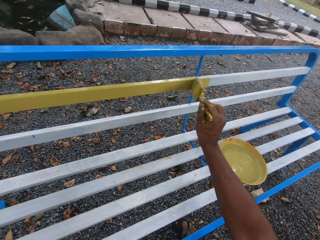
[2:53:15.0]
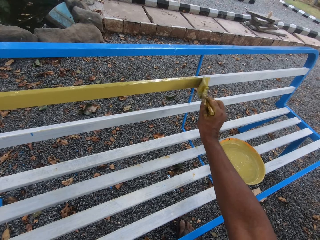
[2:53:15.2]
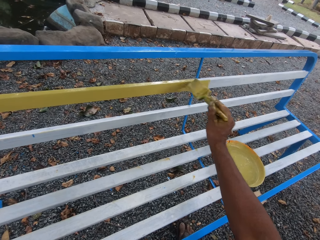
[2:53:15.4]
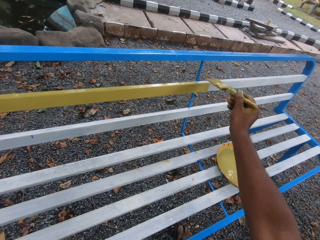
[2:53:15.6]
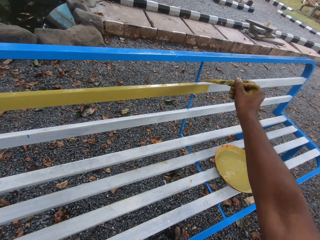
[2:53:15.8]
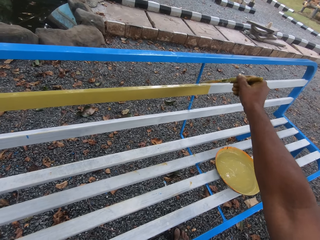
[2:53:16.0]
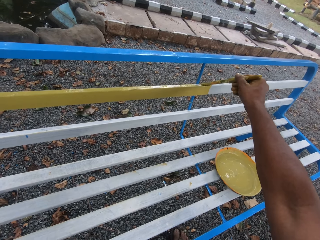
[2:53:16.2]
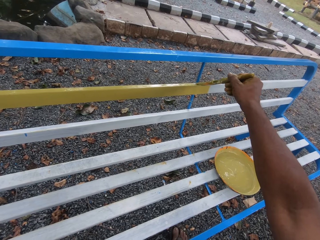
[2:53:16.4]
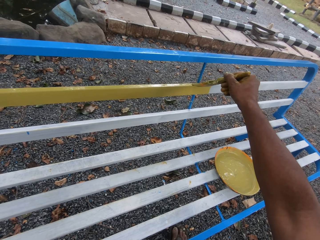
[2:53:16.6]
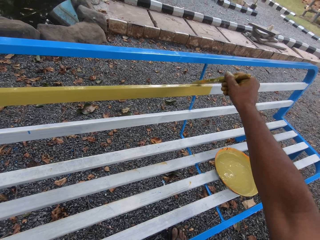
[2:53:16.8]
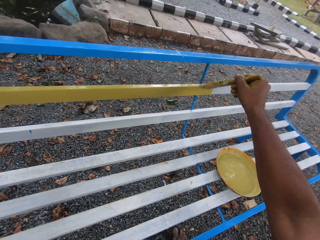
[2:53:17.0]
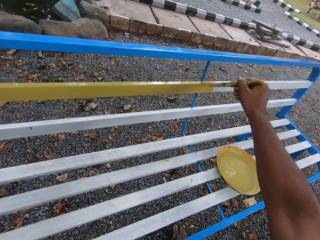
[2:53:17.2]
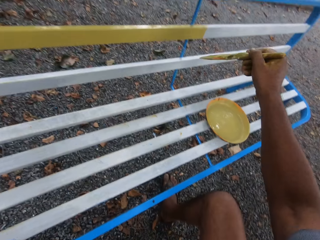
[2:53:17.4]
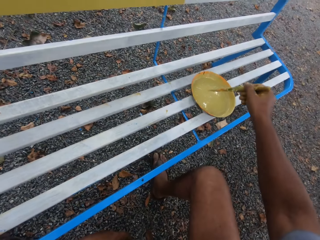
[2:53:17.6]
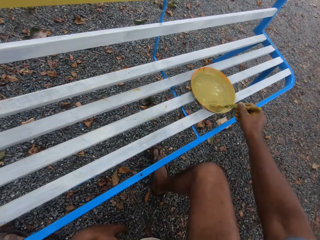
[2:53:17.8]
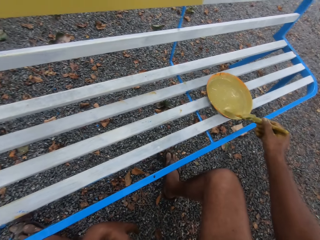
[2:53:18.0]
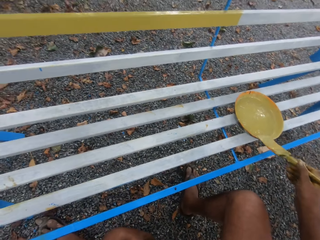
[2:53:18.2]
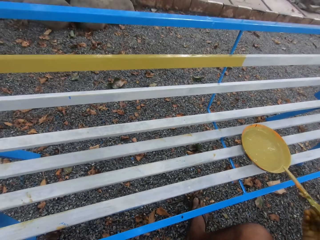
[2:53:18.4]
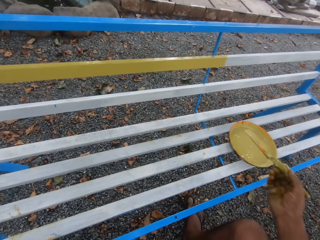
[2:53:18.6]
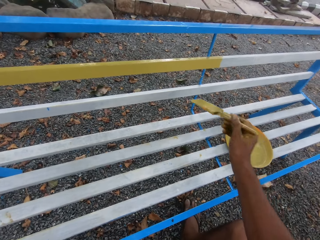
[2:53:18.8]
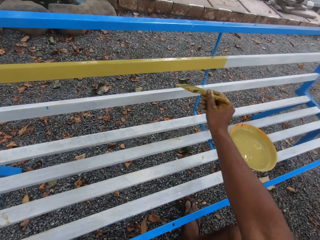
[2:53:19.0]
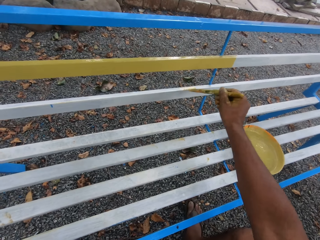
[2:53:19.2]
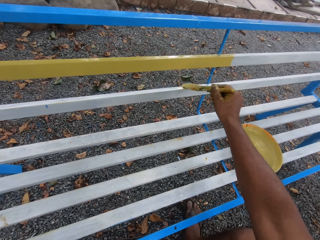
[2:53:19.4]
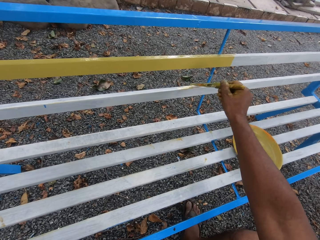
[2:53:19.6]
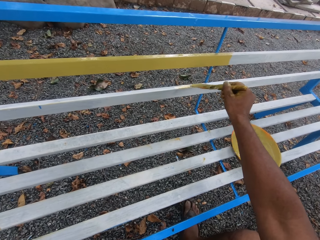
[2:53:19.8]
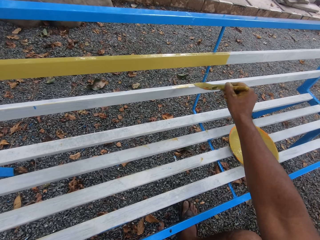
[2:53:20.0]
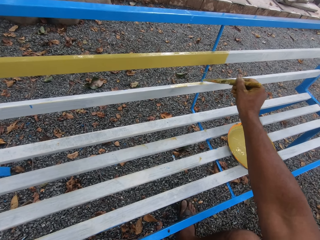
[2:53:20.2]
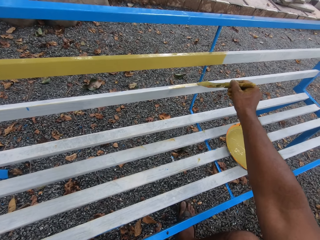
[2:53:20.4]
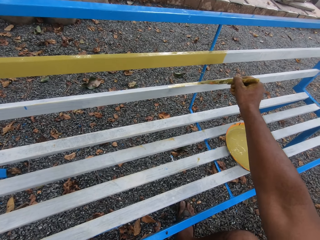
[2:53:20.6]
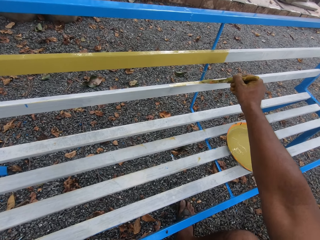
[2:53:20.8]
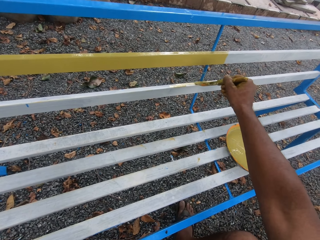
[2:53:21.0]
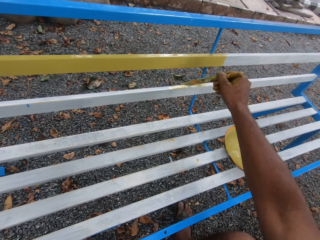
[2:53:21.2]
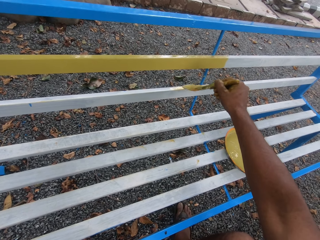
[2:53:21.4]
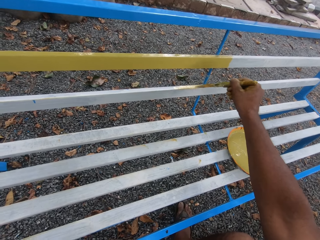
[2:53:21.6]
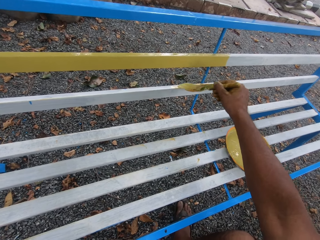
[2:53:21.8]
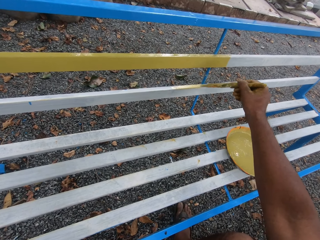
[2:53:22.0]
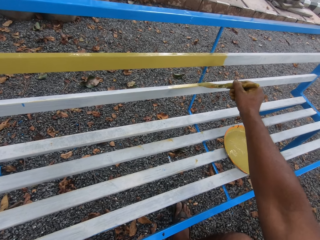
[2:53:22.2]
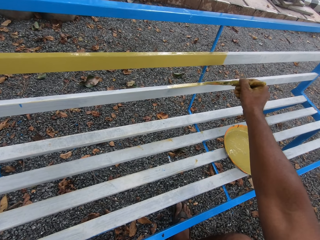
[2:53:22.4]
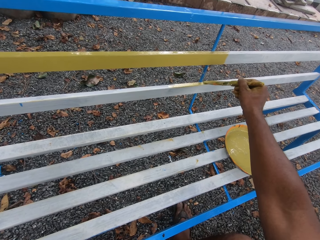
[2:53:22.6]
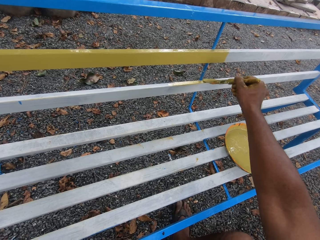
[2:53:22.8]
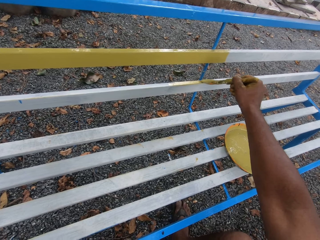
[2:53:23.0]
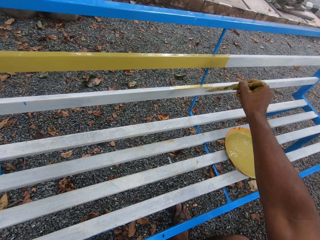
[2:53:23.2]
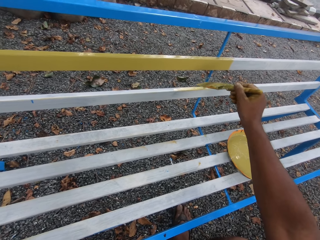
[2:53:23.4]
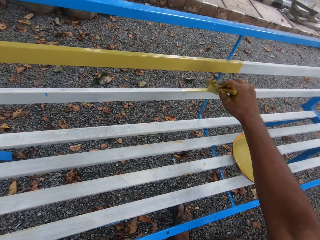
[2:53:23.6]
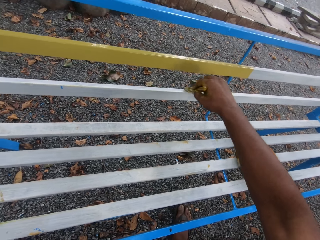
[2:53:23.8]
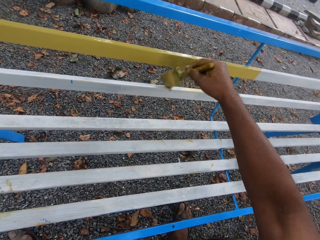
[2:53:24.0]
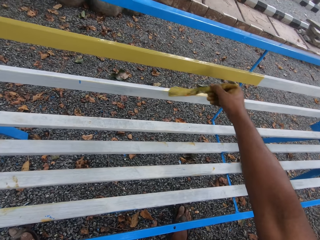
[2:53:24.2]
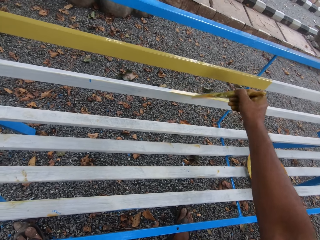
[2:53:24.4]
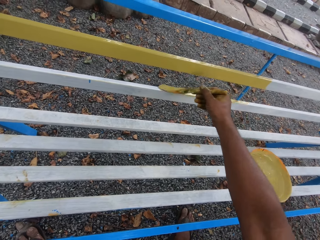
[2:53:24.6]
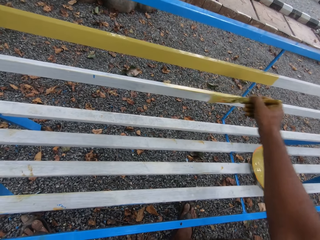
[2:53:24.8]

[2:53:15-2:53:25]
The camera wearer takes paint from the bowl on the street bench with the brush in his right hand. He paints the street bench with the brush in his right hand.

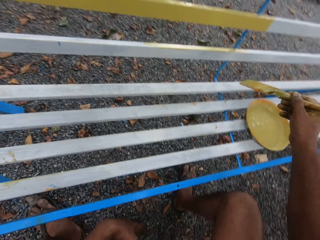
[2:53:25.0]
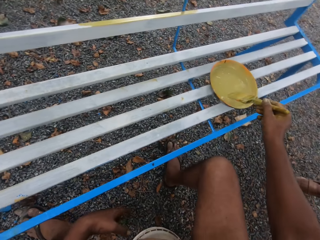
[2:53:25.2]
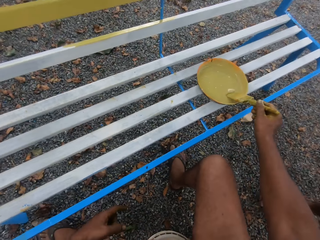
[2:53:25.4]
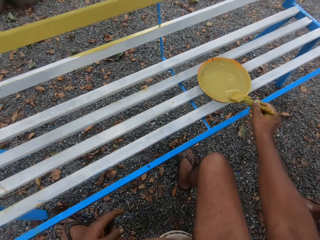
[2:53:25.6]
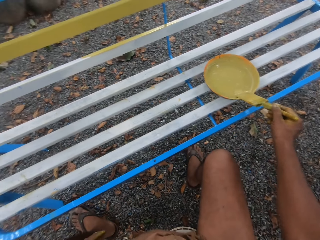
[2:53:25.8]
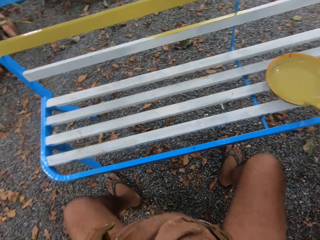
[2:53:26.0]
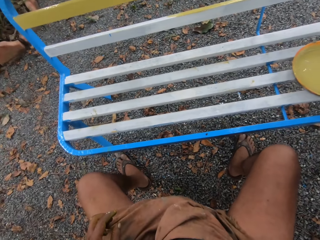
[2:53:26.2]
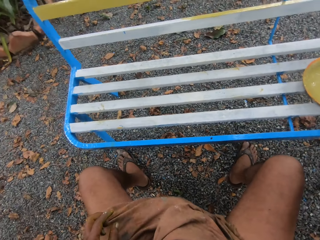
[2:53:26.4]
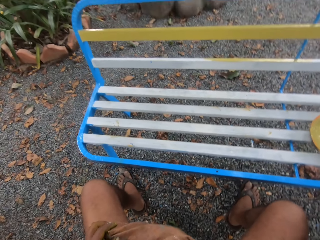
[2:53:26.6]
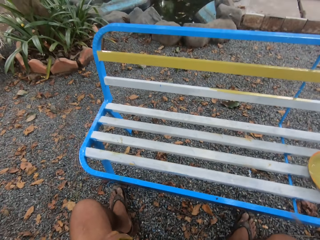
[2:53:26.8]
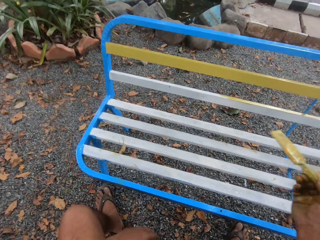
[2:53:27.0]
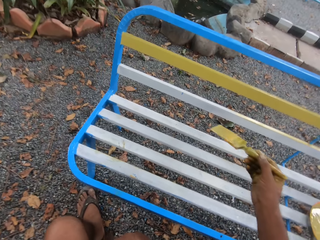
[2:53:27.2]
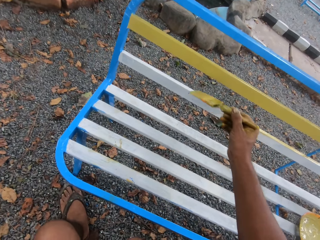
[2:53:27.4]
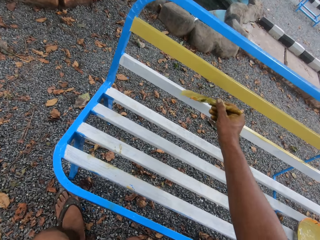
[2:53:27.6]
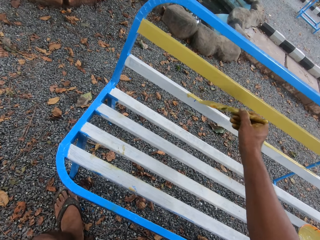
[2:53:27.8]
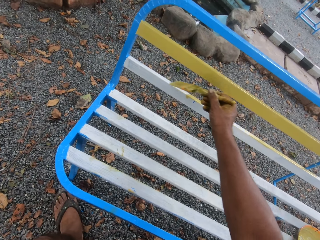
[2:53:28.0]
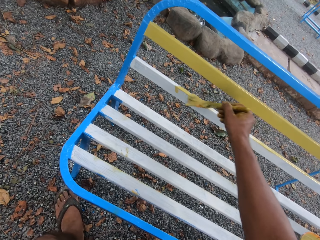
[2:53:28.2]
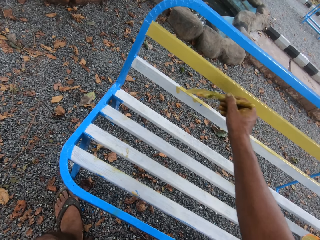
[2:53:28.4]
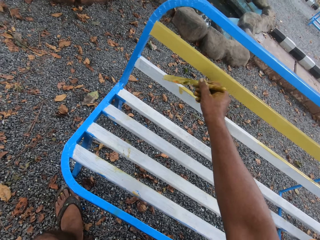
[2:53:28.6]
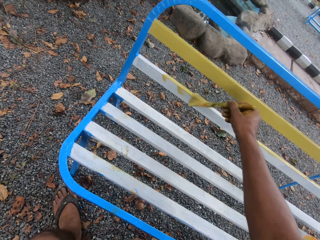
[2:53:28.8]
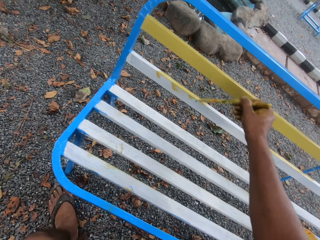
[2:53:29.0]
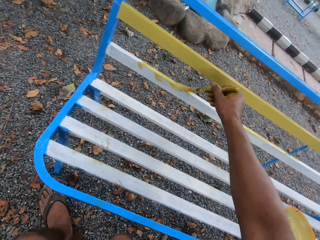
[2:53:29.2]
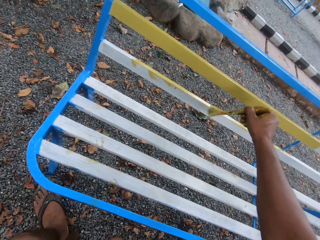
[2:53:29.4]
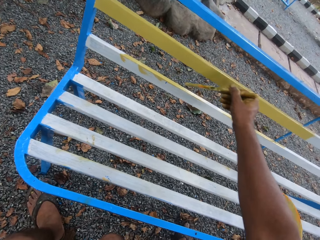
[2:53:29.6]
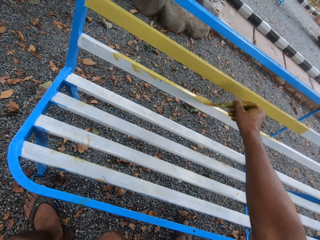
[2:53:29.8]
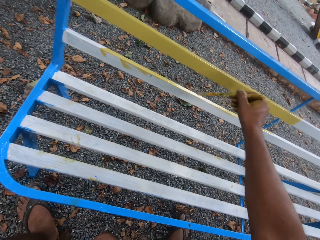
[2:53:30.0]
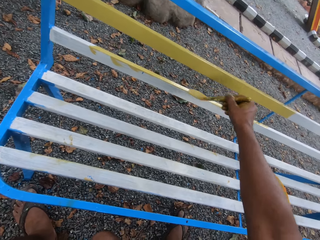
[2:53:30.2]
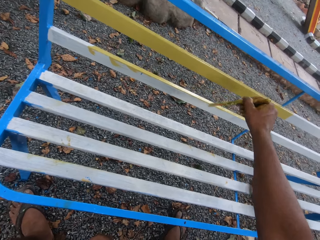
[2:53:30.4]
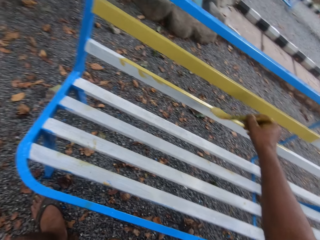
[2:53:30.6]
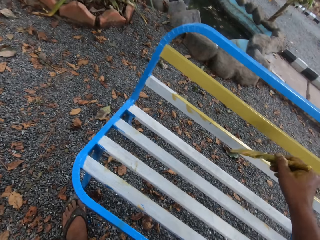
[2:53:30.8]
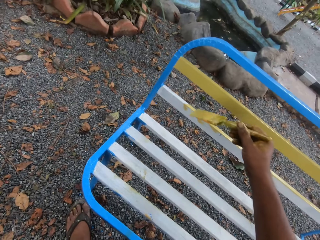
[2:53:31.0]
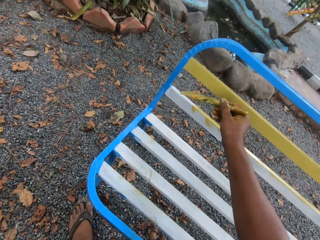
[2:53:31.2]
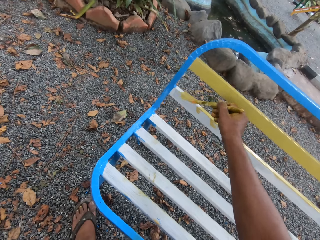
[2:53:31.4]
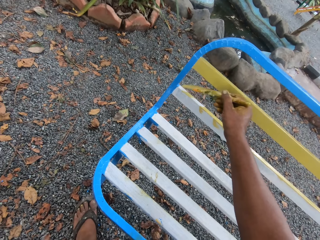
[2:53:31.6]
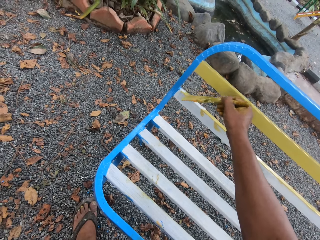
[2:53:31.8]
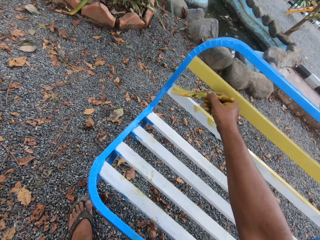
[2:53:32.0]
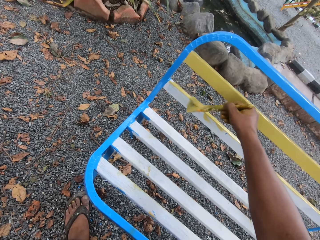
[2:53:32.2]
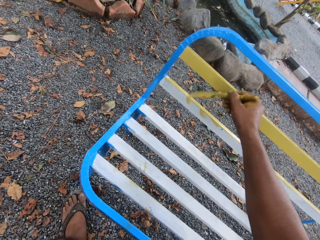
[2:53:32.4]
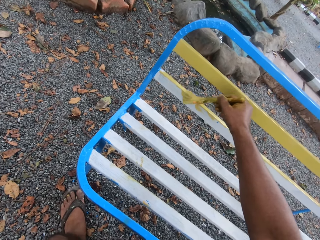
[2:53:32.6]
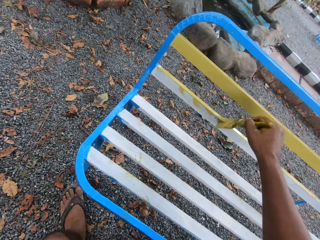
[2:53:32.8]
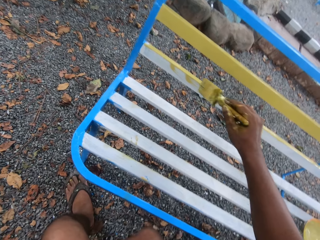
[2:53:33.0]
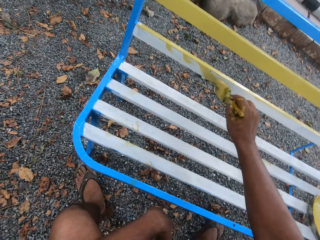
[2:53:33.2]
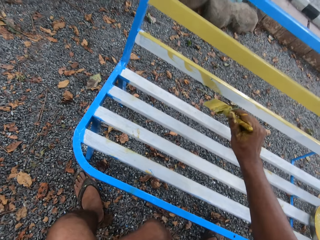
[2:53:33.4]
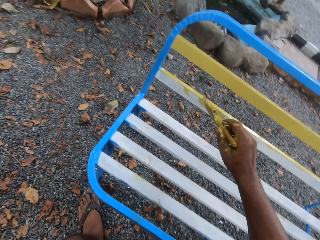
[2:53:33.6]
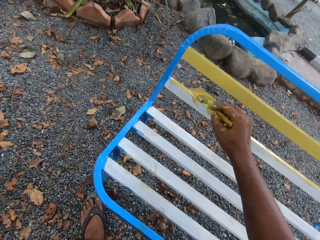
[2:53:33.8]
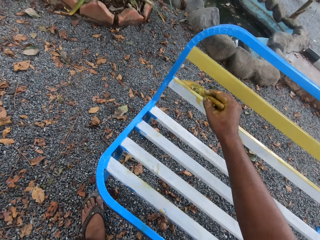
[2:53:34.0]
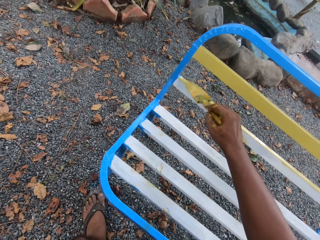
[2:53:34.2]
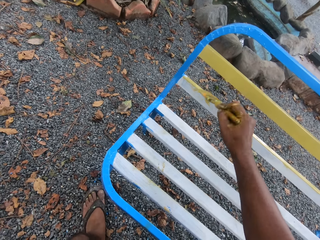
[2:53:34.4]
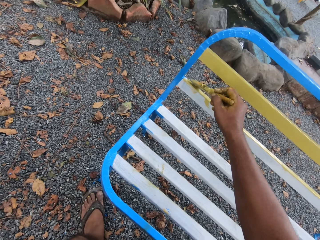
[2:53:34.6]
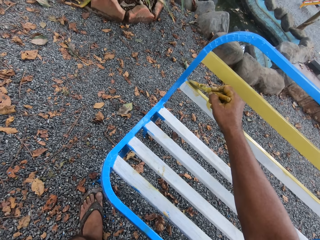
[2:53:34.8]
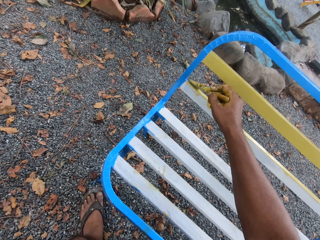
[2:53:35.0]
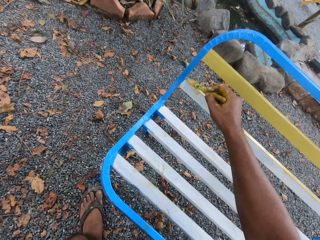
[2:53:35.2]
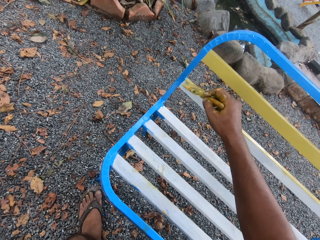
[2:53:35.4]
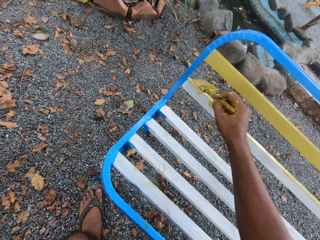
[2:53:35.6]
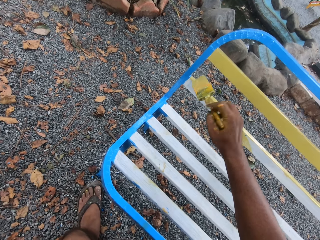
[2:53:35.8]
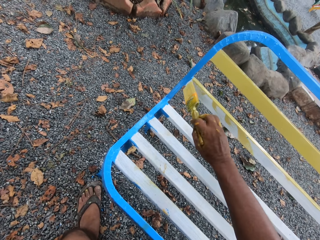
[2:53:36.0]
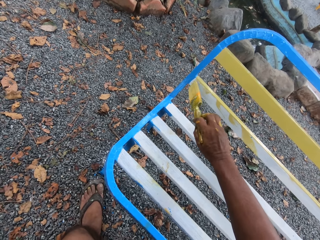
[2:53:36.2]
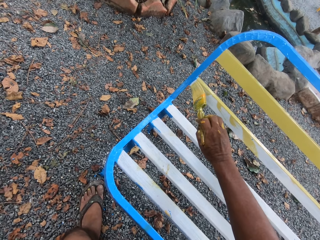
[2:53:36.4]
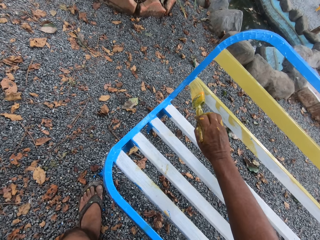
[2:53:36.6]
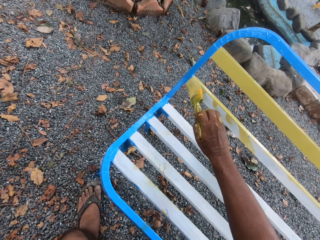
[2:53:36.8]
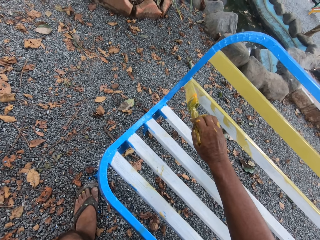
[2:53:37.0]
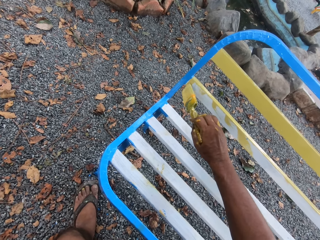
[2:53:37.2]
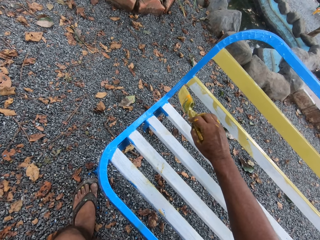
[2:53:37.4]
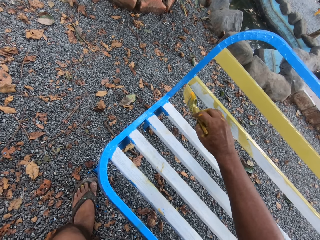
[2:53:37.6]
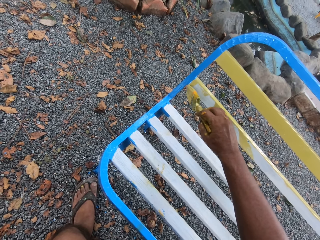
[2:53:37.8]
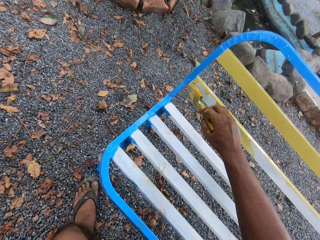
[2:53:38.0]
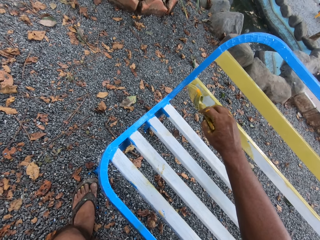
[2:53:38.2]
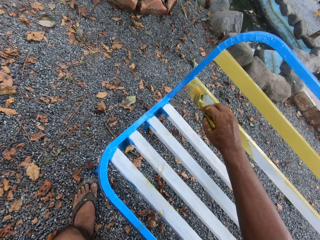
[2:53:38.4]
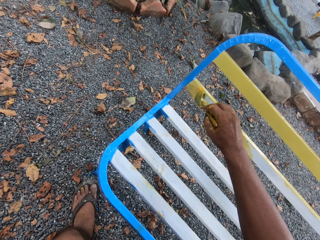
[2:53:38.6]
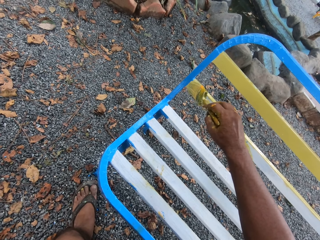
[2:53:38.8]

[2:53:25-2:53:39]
The camera wearer converses with a man. He takes paint from the bowl on the street bench with the brush in his right hand. He paints the street bench with the brush in his right hand.
